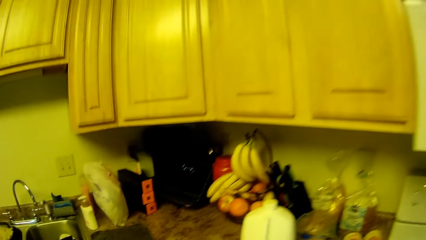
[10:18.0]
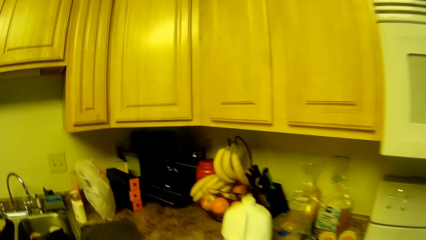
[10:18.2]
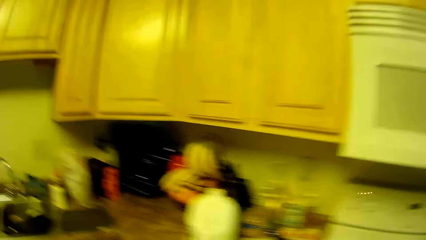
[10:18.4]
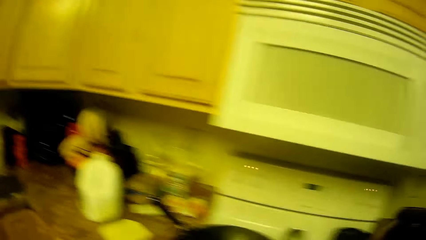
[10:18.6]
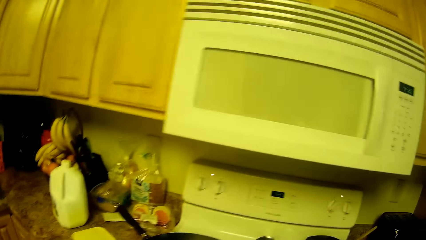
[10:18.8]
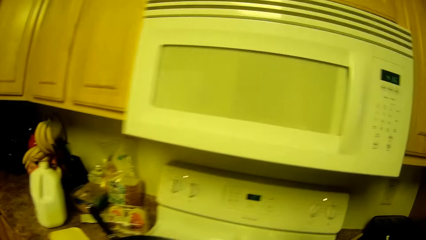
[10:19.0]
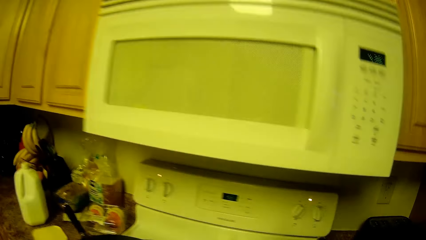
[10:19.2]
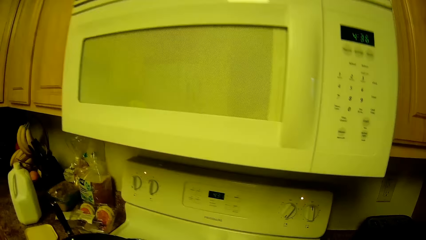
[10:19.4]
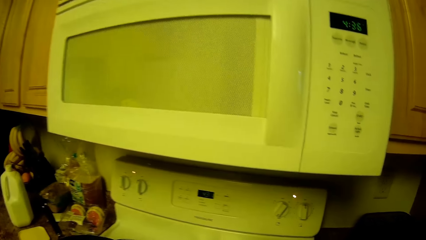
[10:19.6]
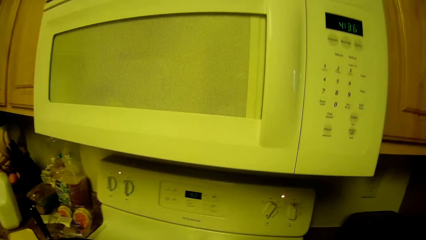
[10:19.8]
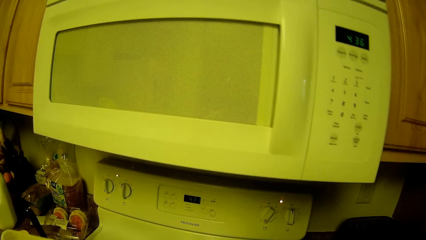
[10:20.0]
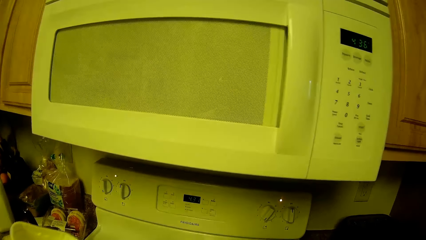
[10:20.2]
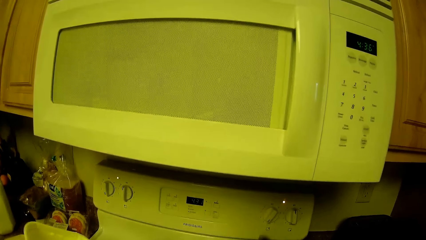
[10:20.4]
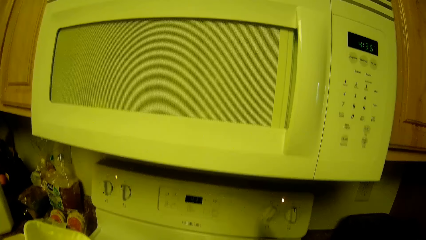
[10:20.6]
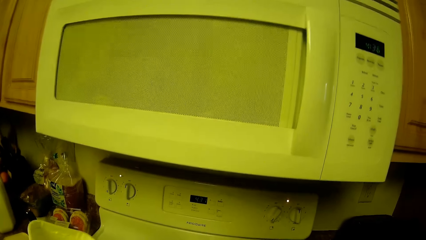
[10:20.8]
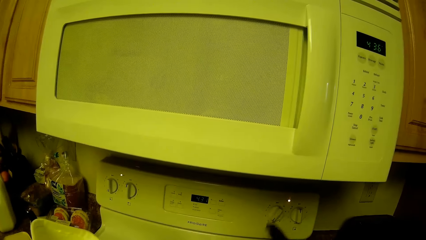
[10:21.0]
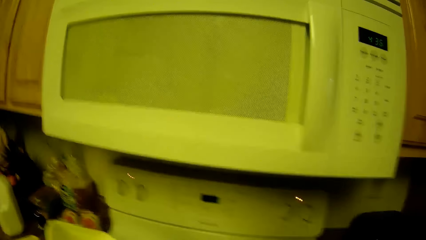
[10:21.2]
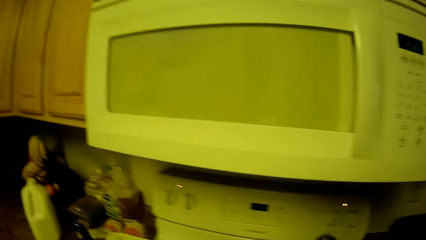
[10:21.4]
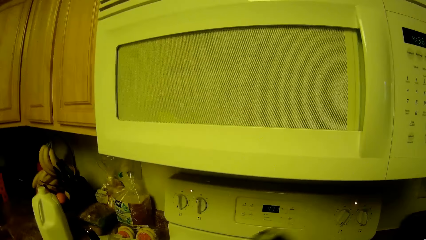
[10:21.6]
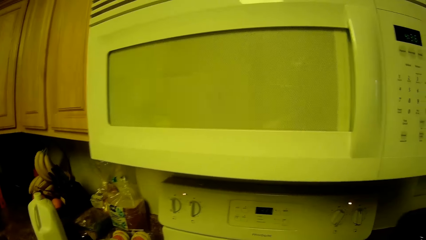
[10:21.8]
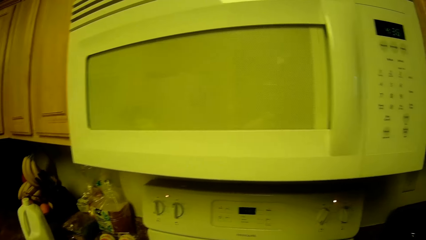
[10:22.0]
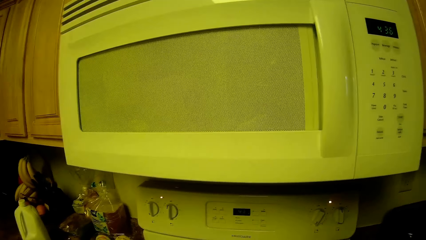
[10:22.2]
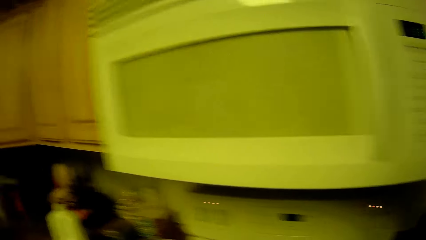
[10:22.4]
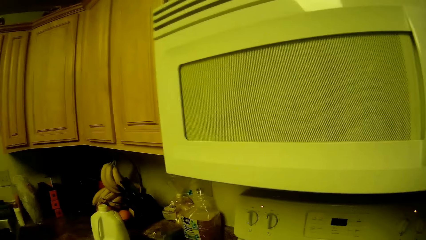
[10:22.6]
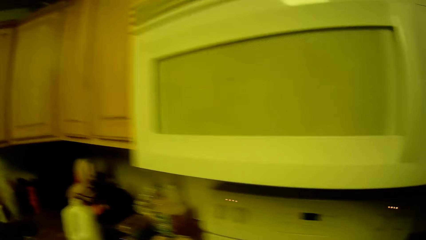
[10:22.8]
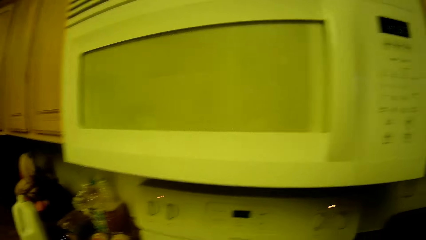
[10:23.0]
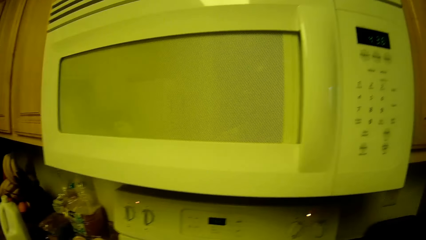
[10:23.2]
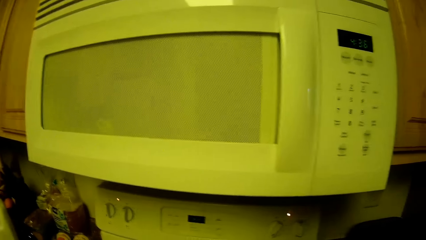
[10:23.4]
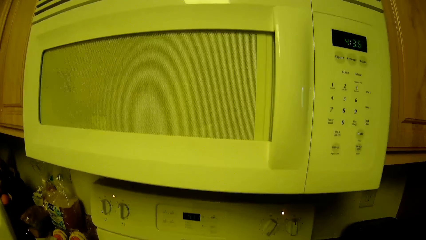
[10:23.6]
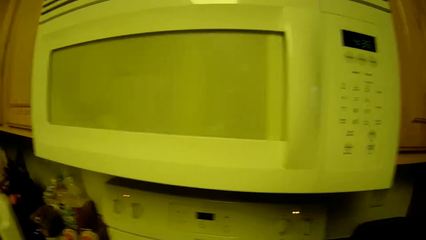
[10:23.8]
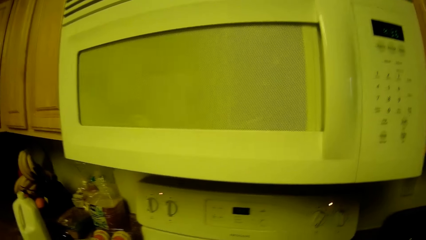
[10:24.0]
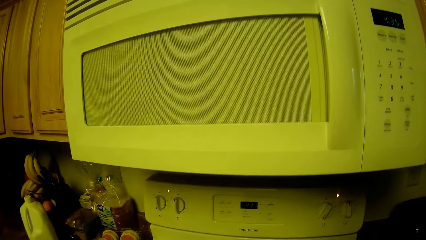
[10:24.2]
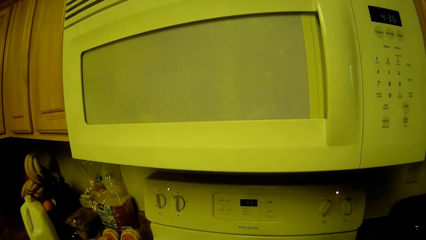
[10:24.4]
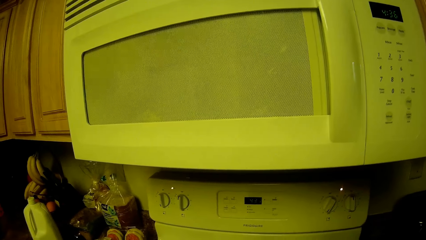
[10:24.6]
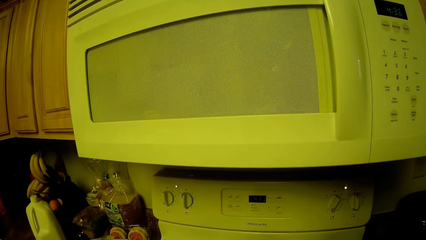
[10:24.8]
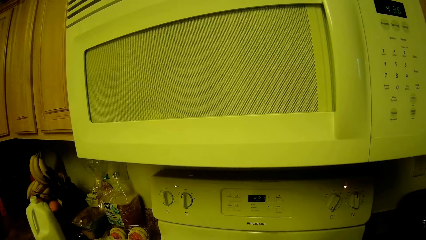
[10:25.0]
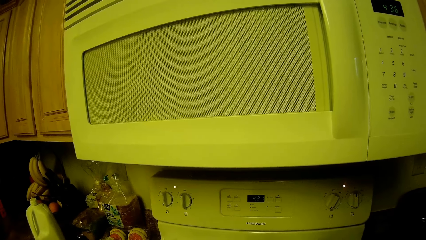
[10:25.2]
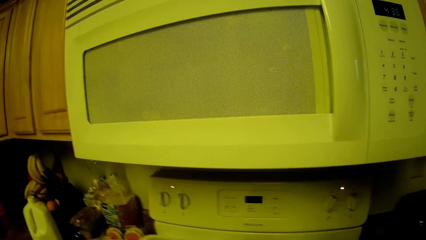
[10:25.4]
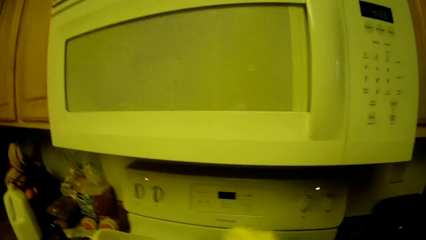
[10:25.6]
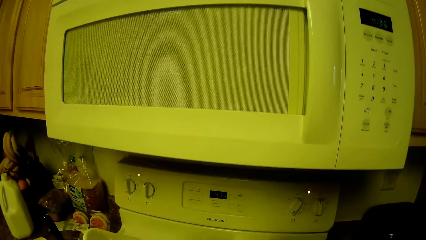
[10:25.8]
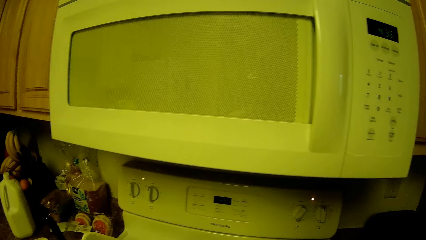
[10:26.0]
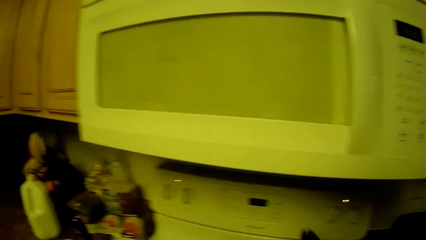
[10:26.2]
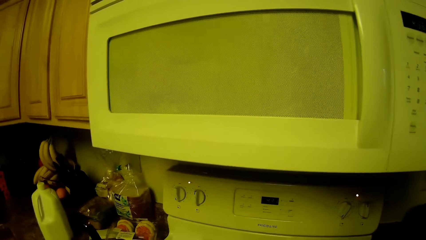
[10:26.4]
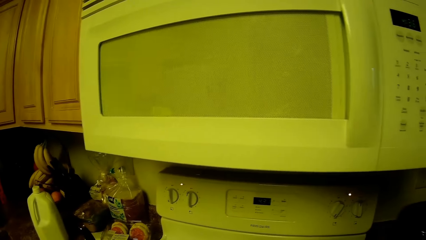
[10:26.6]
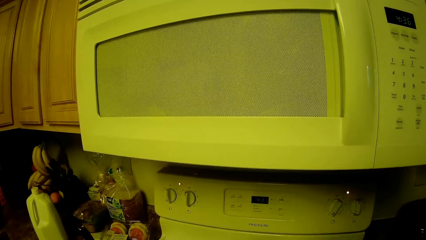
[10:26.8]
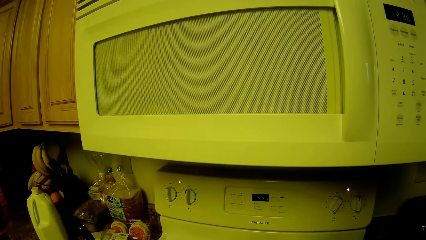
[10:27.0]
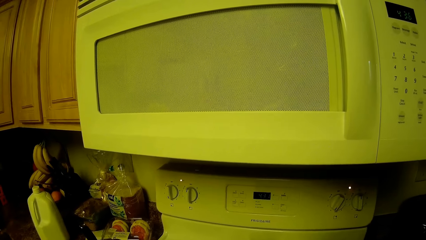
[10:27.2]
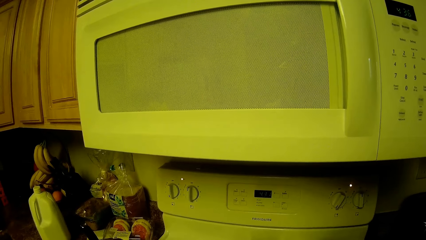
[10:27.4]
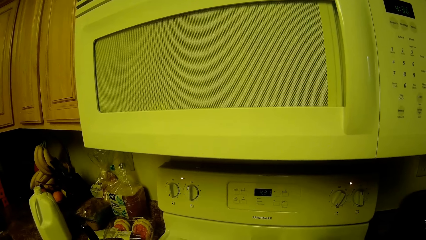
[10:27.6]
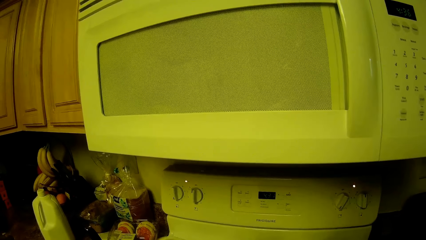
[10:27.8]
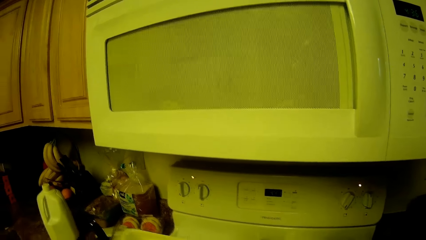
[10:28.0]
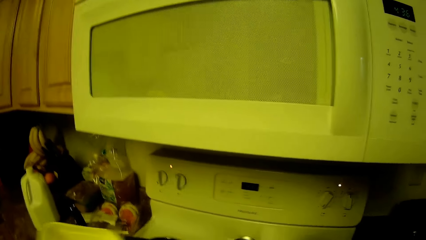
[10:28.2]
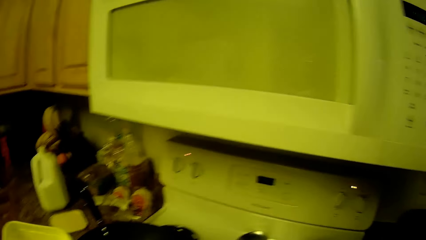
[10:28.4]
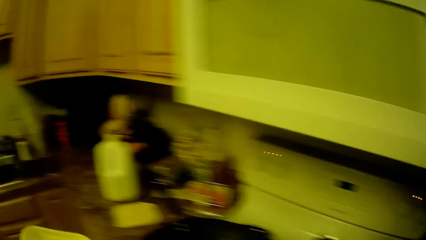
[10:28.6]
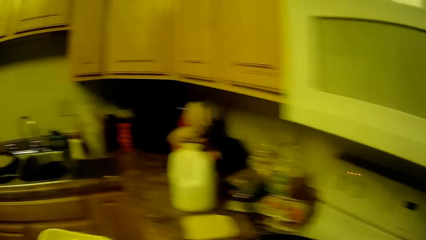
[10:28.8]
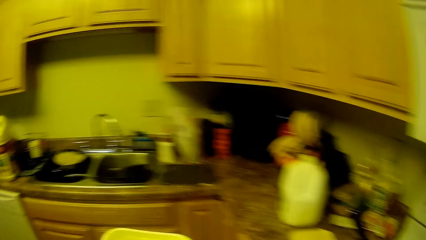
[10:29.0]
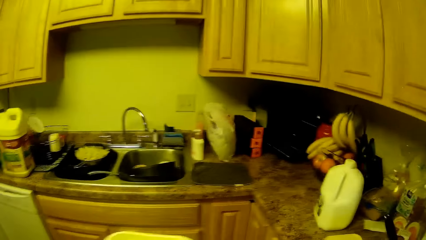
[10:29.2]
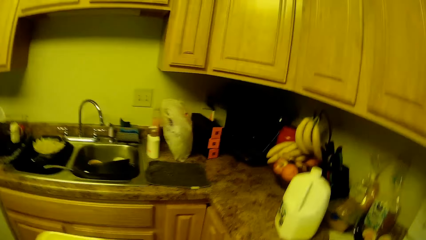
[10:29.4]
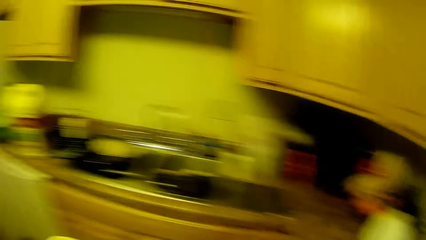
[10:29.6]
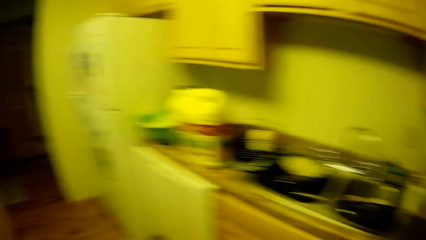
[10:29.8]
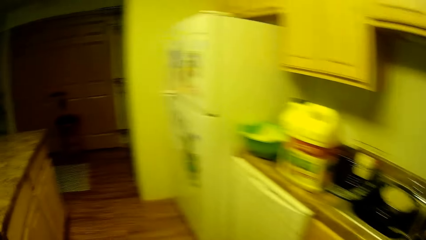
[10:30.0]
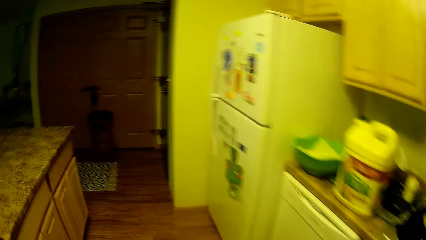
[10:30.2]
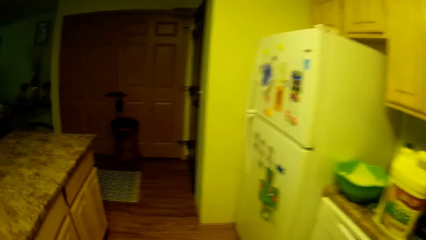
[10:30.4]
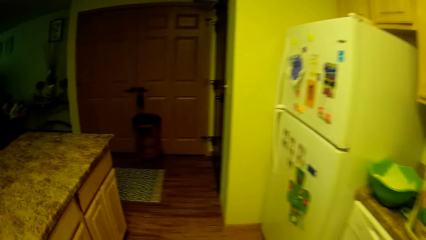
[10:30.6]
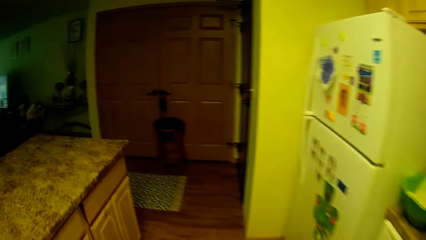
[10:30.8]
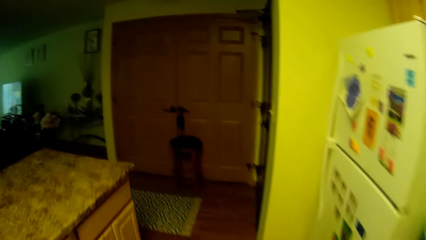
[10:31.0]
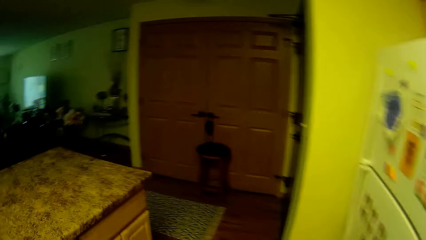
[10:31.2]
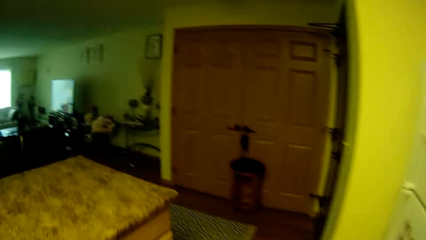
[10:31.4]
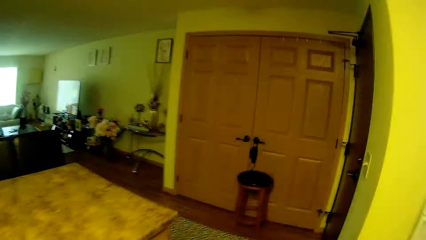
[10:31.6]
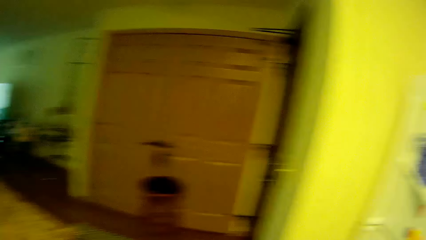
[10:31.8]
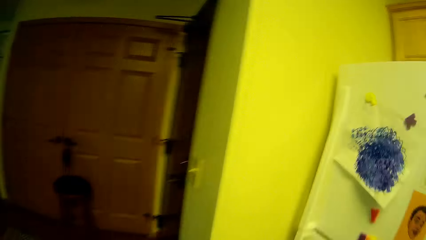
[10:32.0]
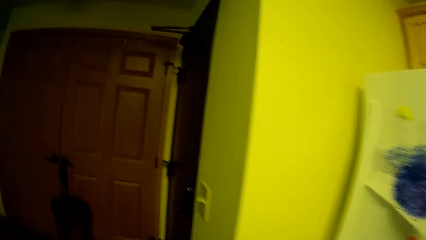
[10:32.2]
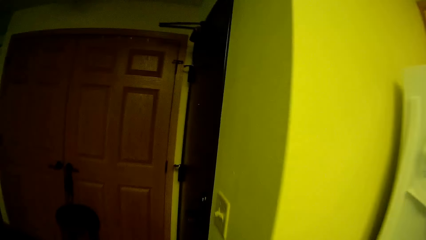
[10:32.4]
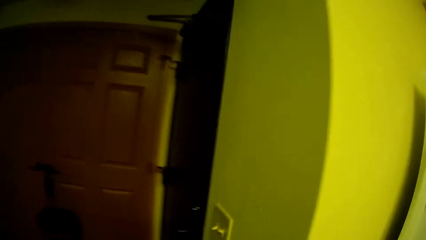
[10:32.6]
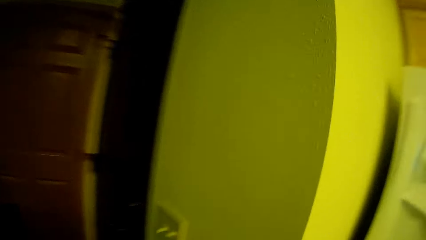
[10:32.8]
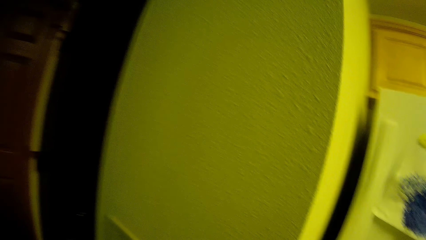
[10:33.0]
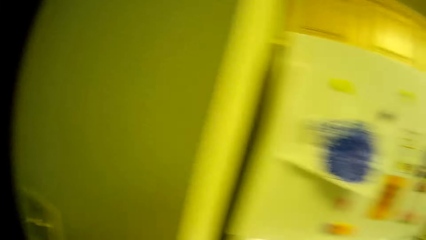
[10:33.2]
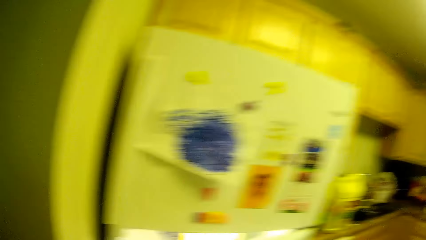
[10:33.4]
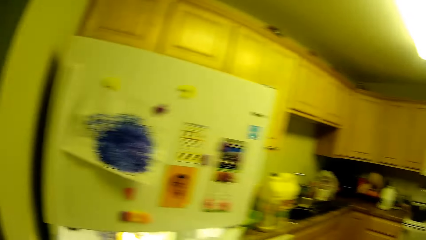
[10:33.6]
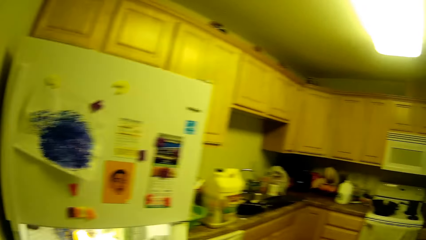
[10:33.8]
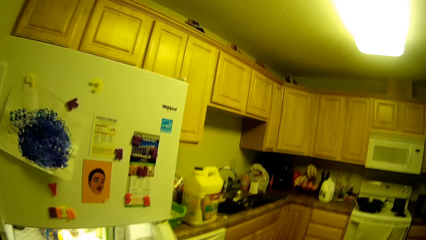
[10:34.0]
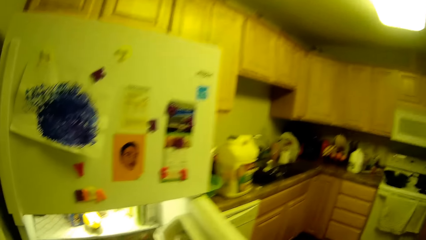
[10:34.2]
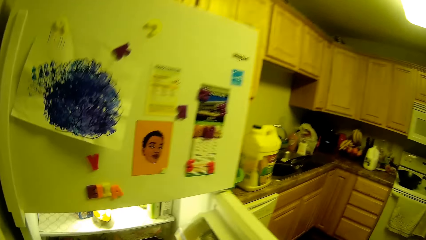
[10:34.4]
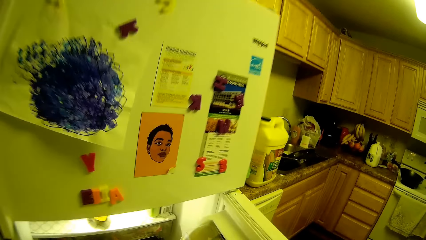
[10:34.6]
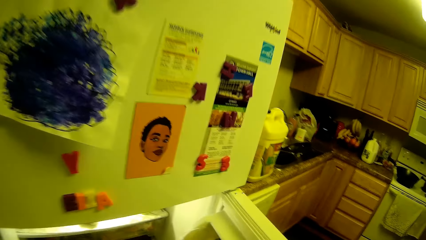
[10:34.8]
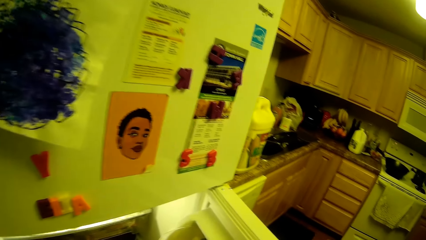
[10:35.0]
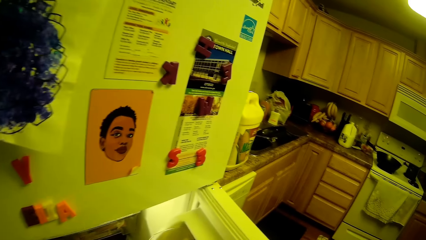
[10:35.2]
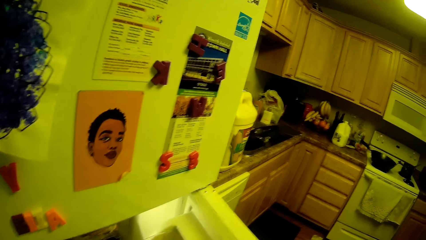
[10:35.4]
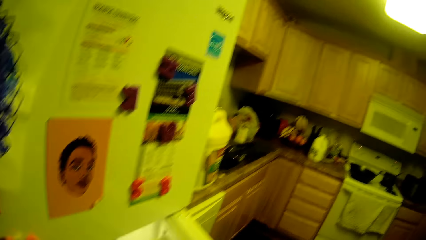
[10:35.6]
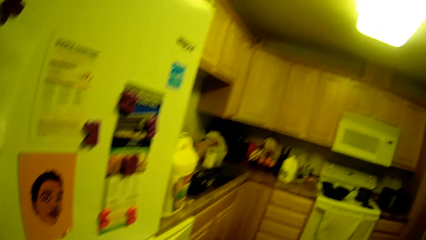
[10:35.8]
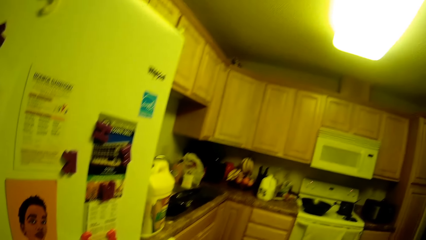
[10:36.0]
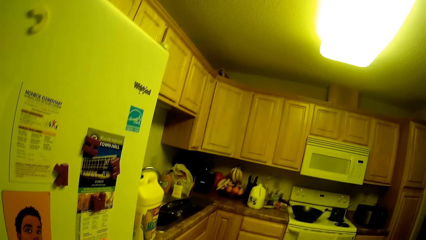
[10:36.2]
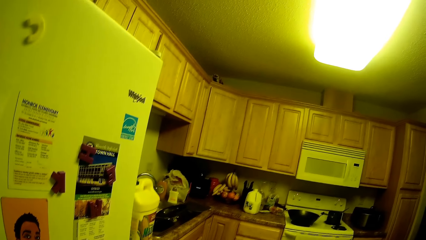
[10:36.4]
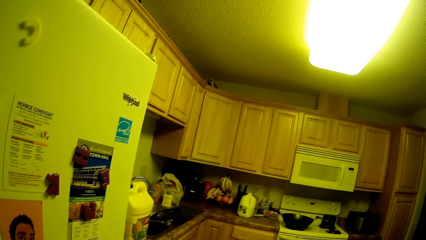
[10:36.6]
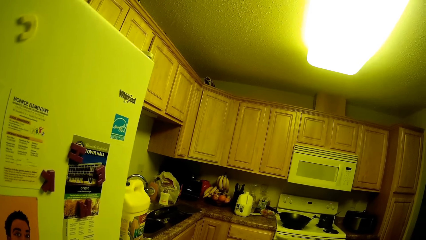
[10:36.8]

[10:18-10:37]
The camera wearer holds a plate of food in her left hand. She takes food from the plate in her left hand with the spoon in her right hand. She puts something in the pan. She opens the refrigerator or fridge with her right hand. She puts something in the fridge.
